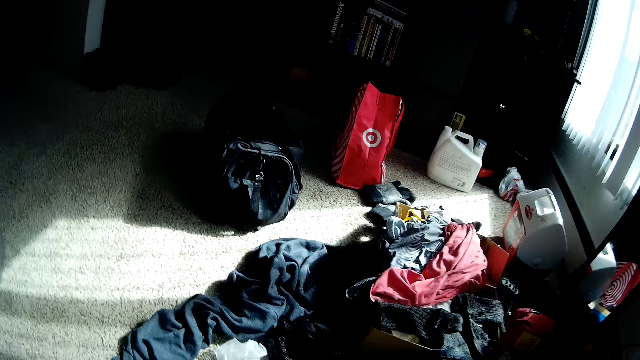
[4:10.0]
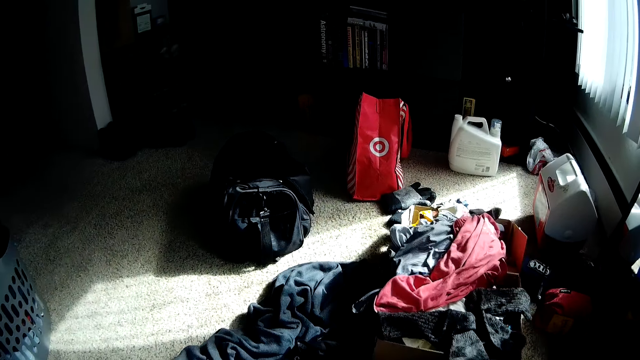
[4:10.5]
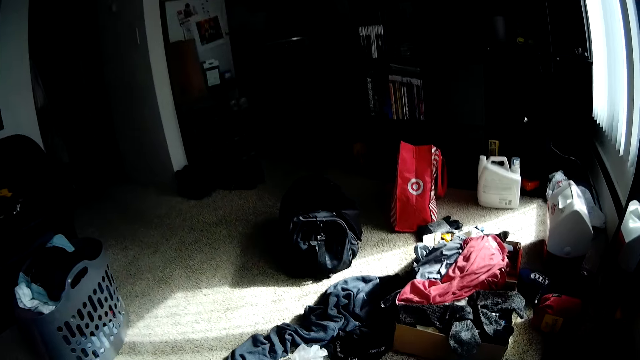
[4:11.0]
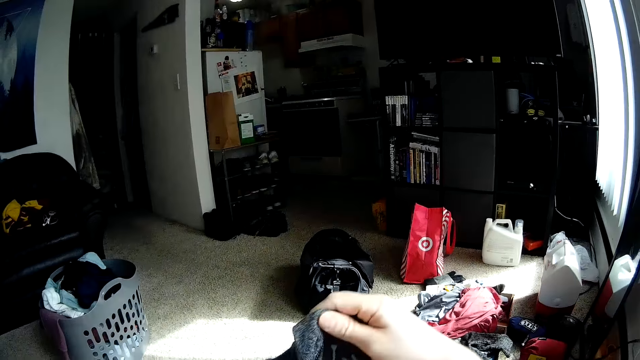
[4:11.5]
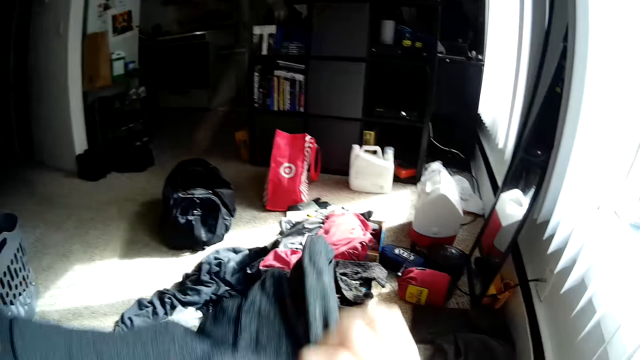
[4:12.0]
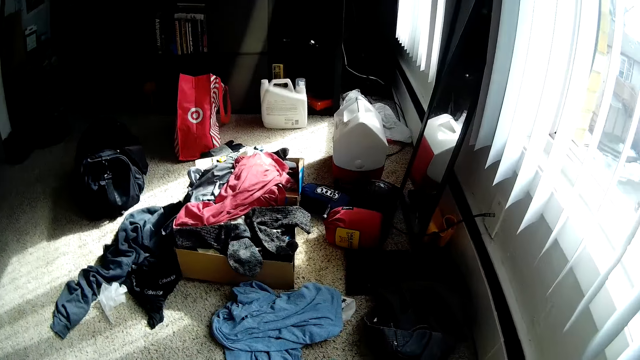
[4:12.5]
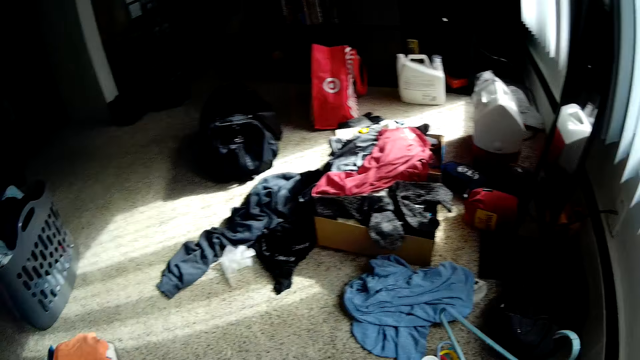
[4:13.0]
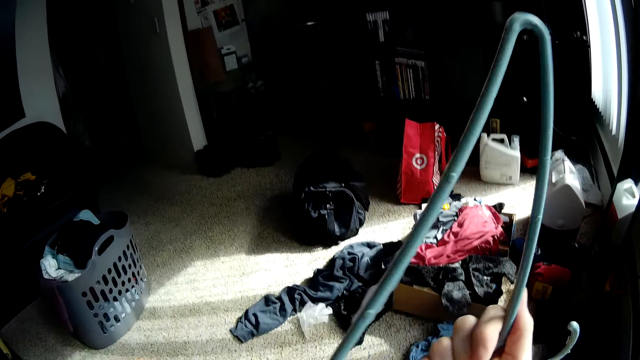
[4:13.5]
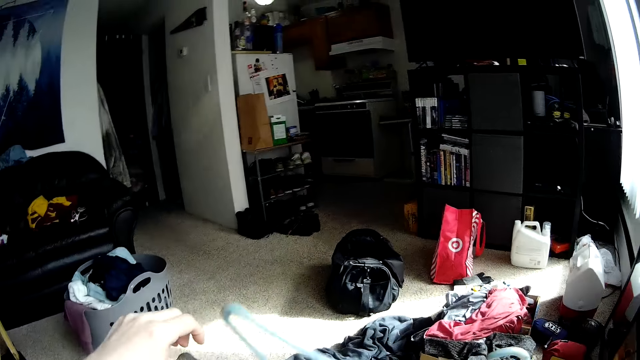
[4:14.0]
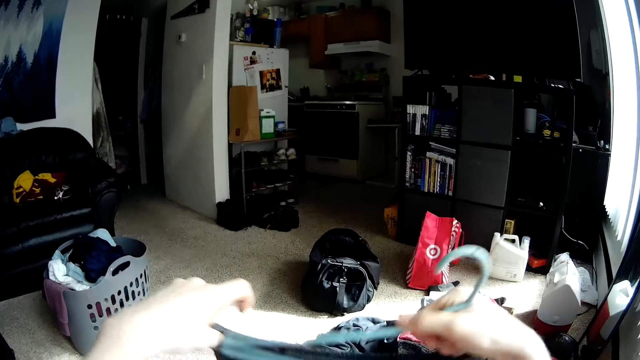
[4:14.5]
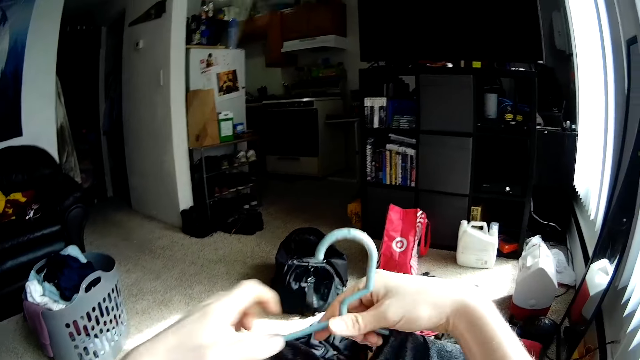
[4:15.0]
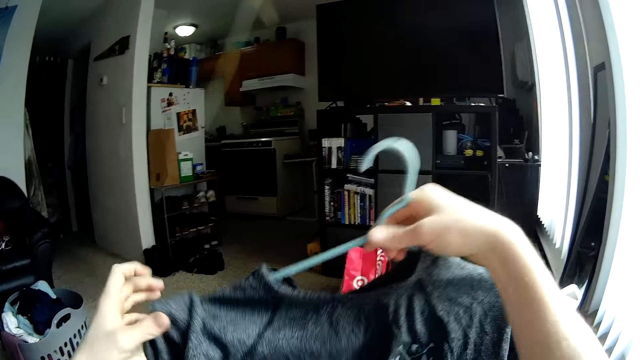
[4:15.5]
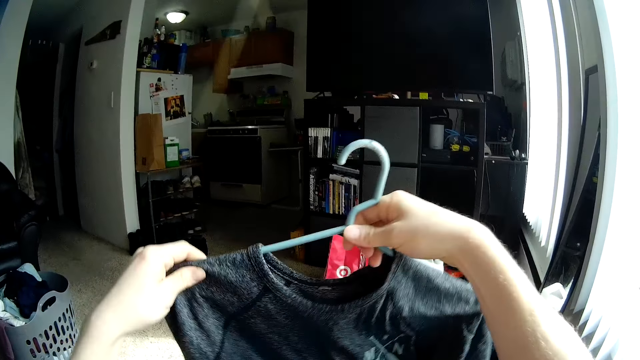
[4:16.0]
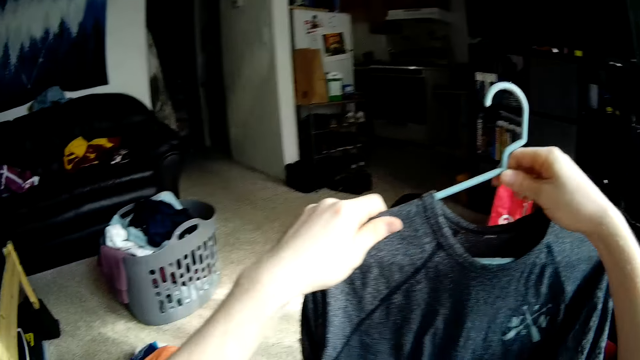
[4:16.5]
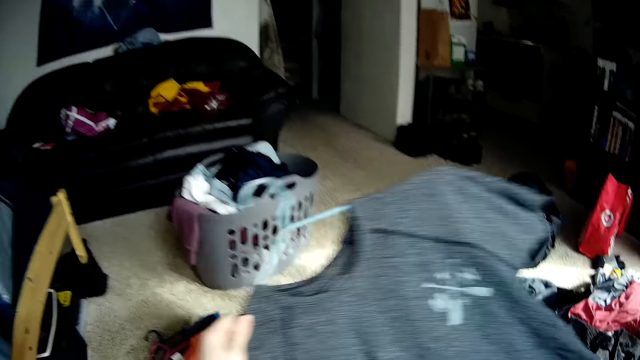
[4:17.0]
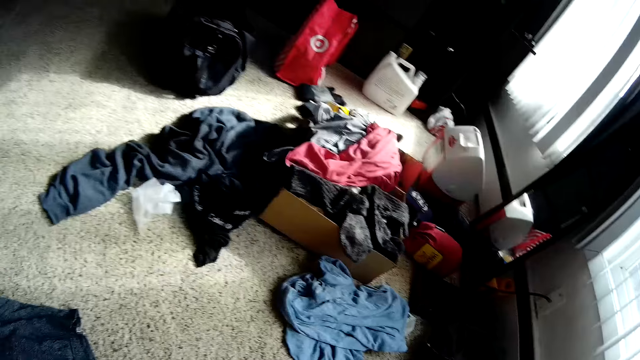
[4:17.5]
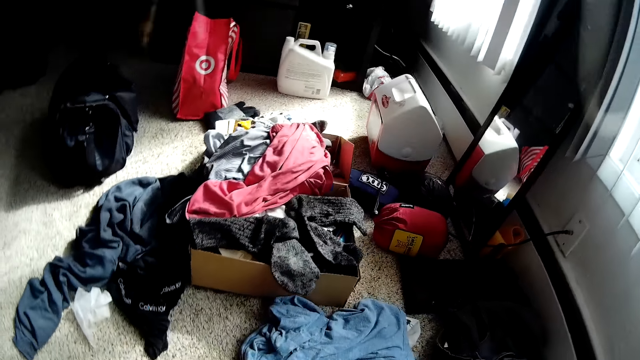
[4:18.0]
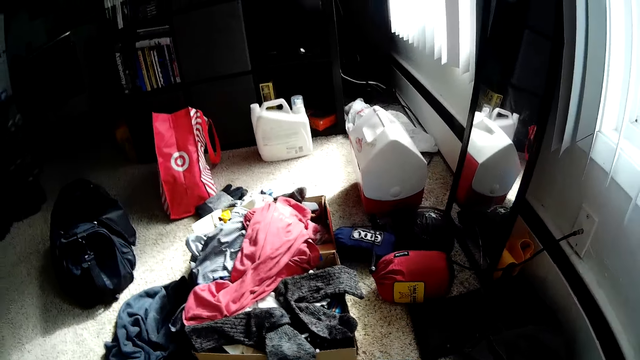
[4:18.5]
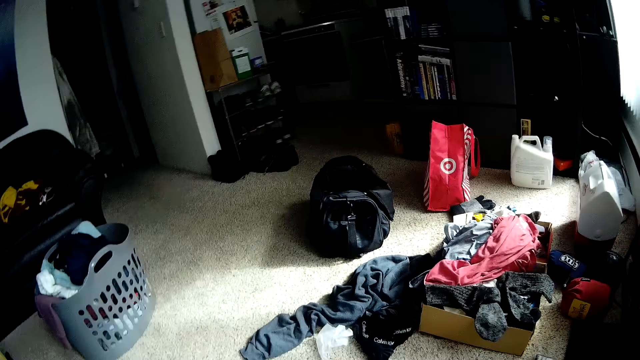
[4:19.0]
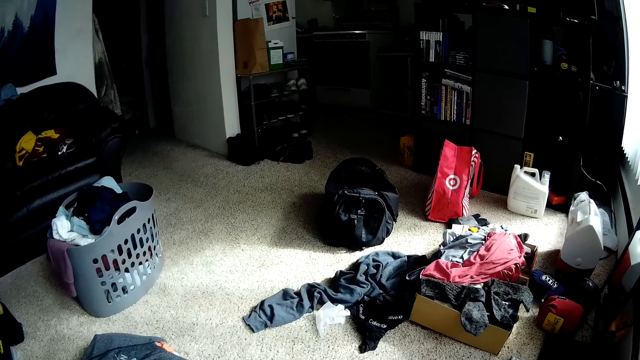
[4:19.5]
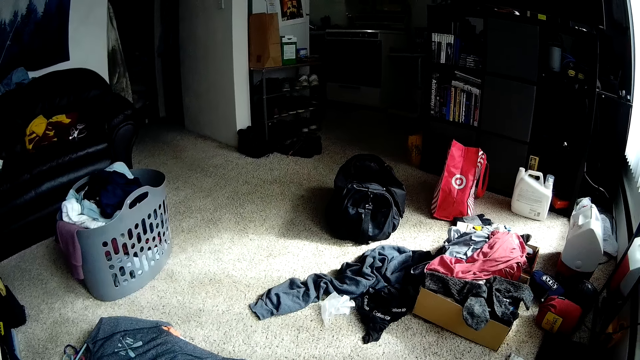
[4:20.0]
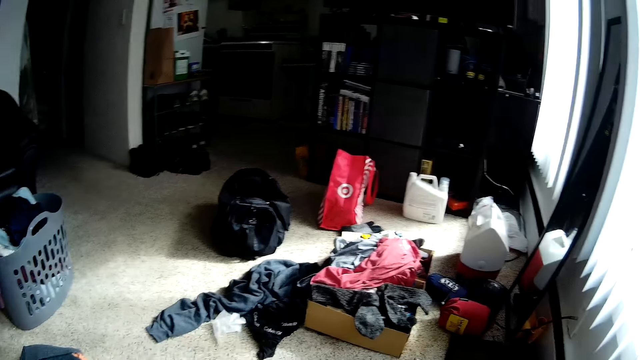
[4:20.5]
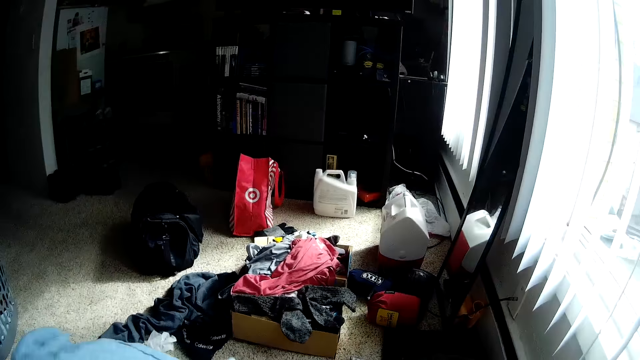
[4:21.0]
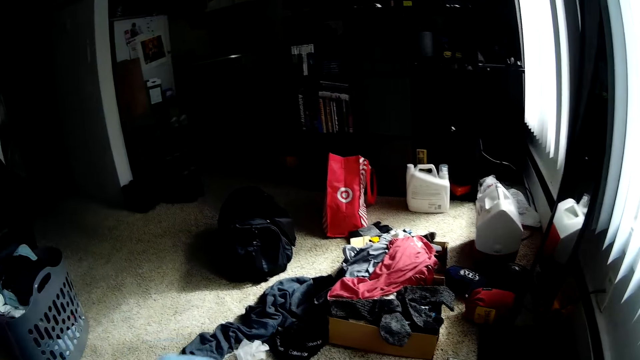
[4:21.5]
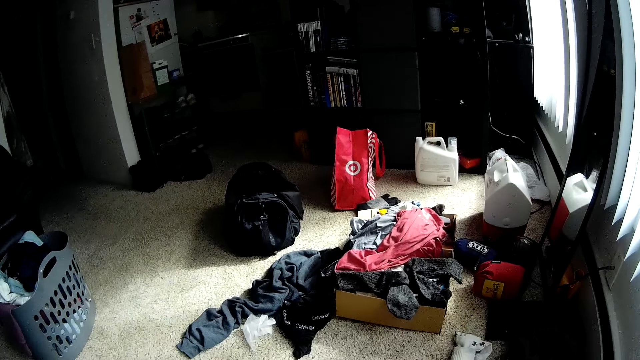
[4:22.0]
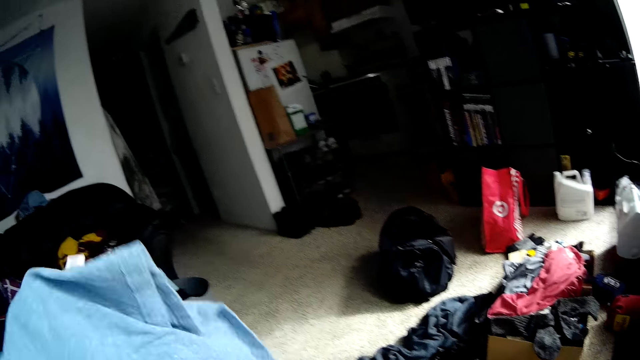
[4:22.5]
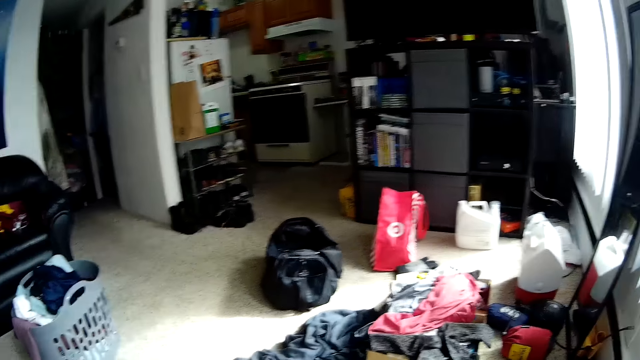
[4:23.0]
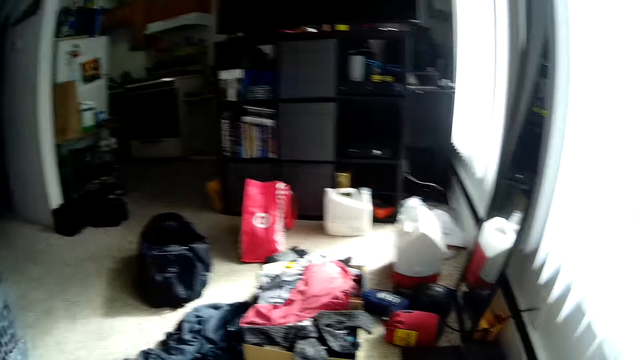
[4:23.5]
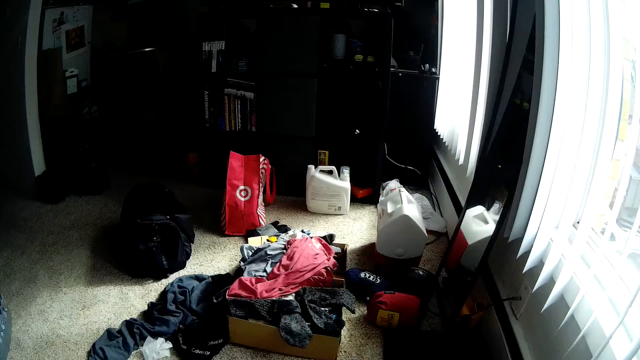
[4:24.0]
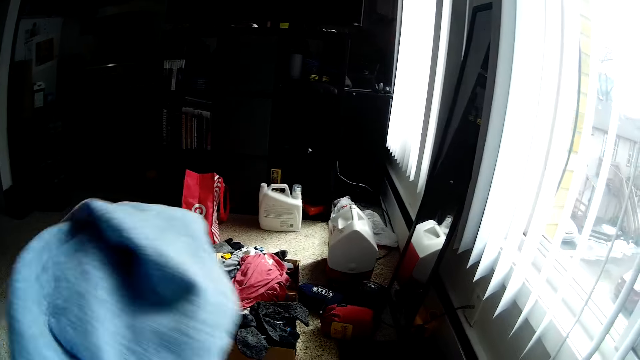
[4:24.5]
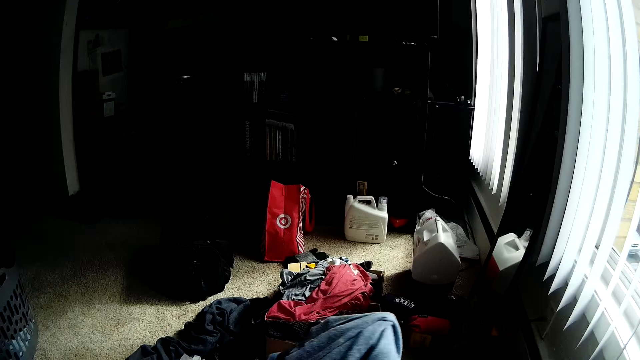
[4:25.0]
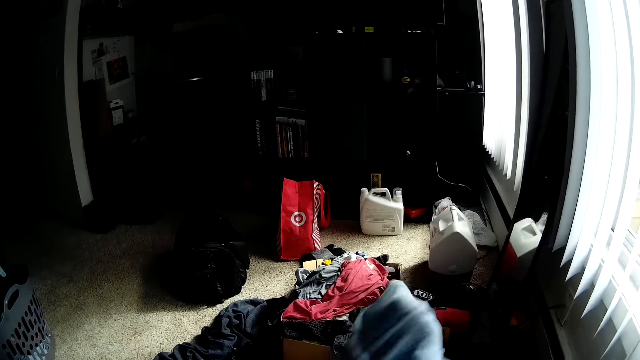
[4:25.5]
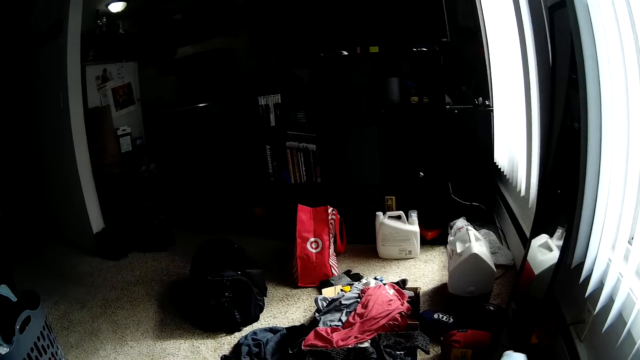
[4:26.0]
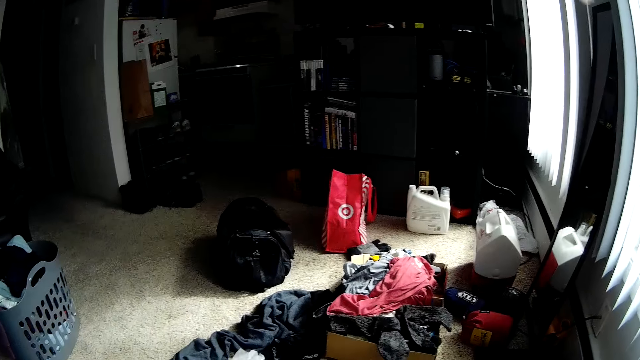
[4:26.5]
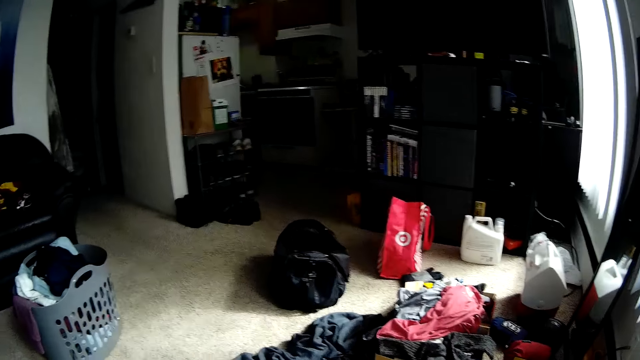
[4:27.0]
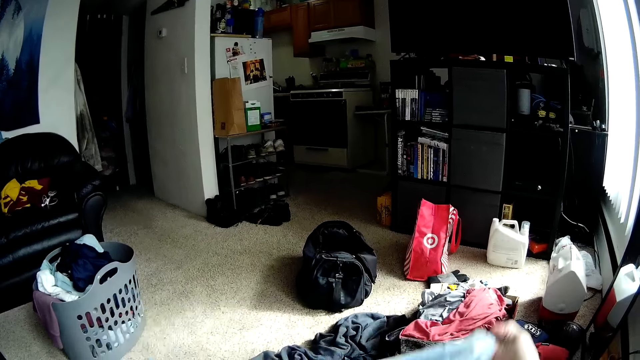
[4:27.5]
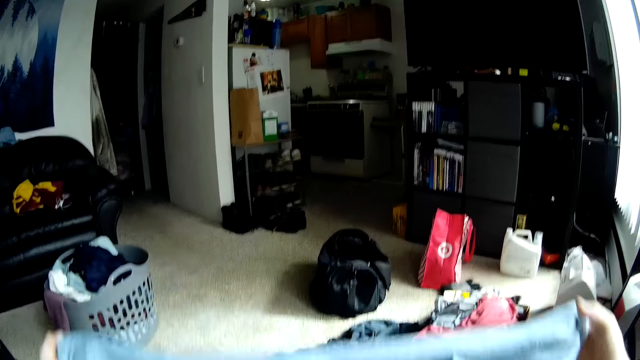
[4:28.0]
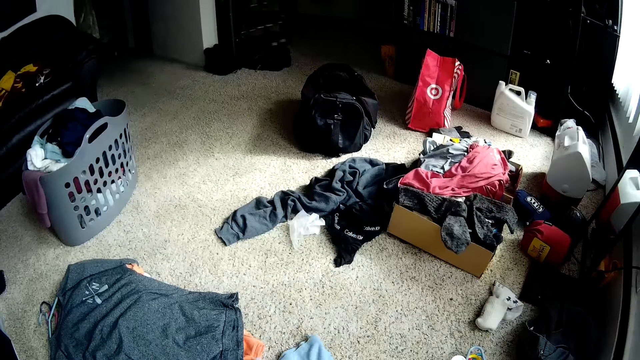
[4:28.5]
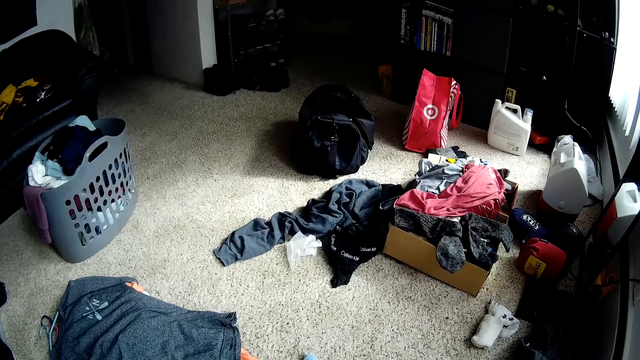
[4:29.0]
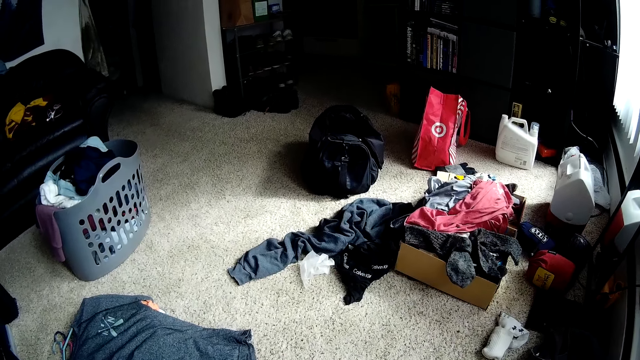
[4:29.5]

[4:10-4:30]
The camera wearer puts down the cloth on the floor. He holds the cloth. He sorts a shirt with his hands. He puts a hanger in the shirt. He puts down the cloth on the floor and looks around the room. He holds the cloth. He sorts the shirt with his hands.
